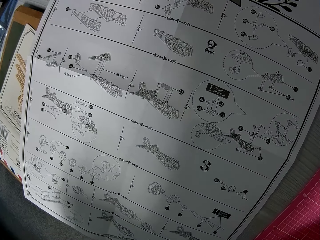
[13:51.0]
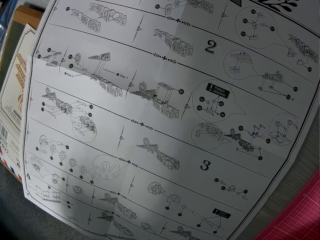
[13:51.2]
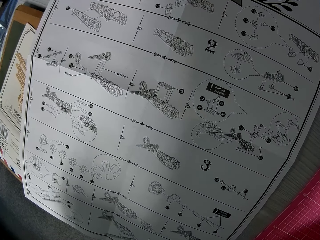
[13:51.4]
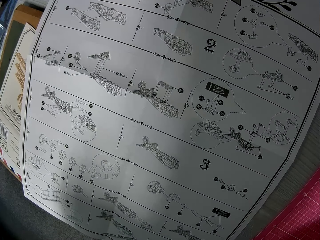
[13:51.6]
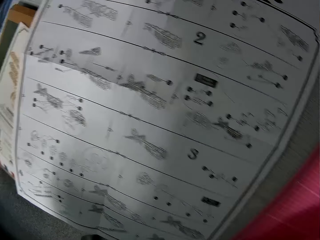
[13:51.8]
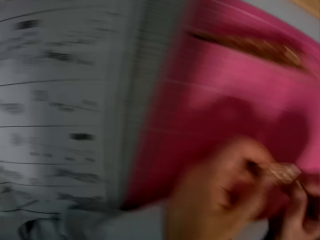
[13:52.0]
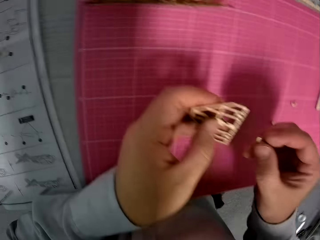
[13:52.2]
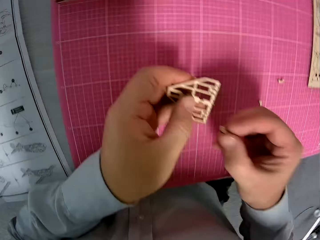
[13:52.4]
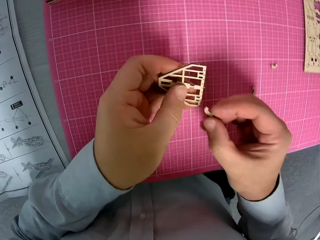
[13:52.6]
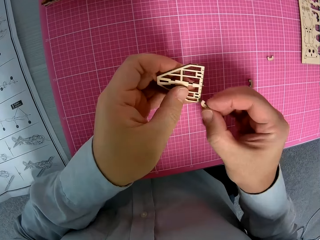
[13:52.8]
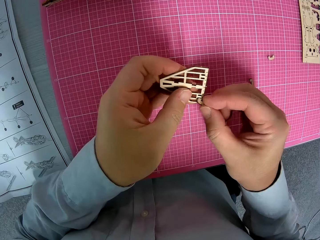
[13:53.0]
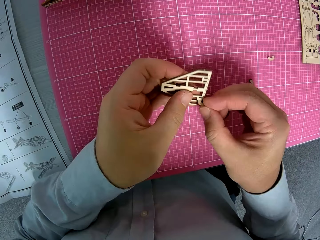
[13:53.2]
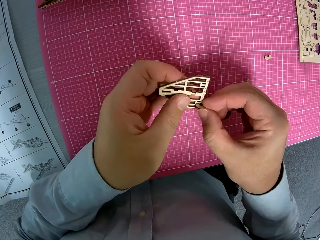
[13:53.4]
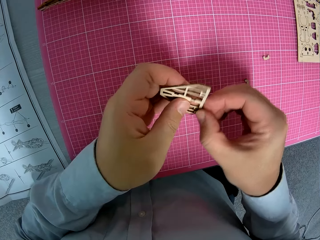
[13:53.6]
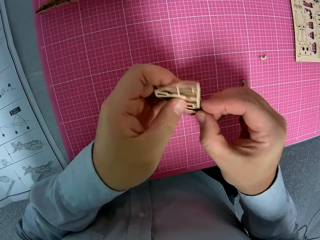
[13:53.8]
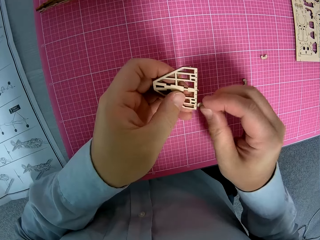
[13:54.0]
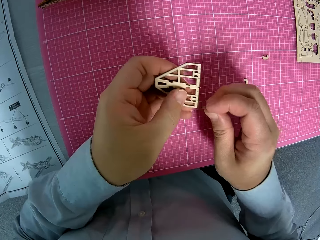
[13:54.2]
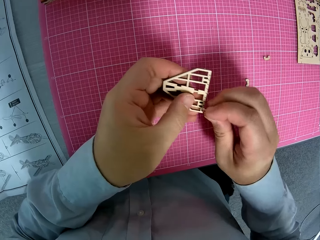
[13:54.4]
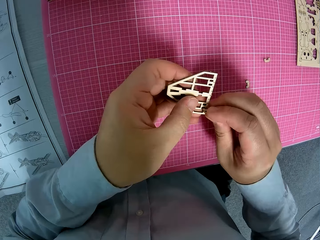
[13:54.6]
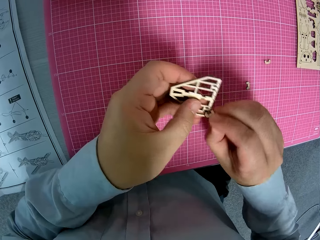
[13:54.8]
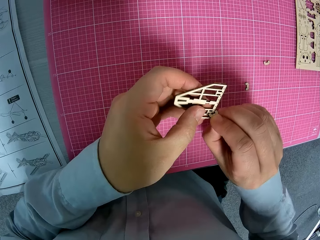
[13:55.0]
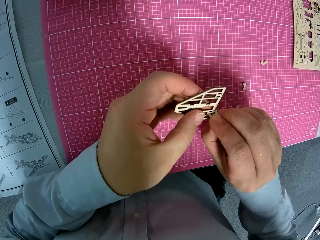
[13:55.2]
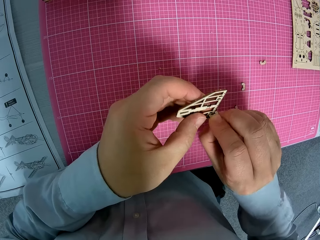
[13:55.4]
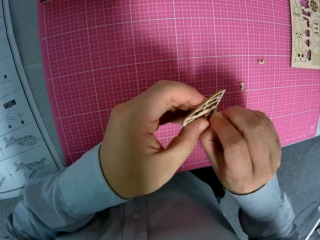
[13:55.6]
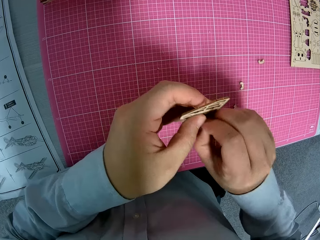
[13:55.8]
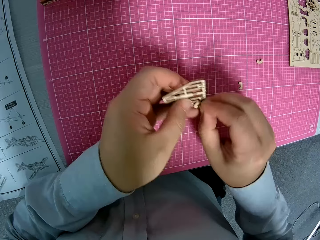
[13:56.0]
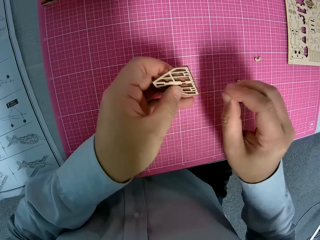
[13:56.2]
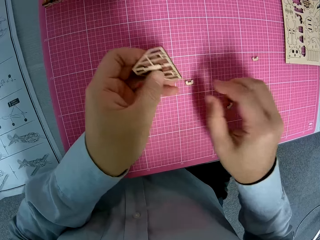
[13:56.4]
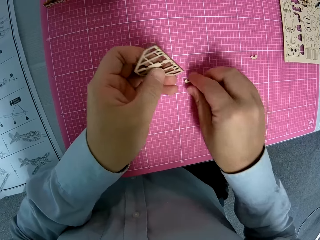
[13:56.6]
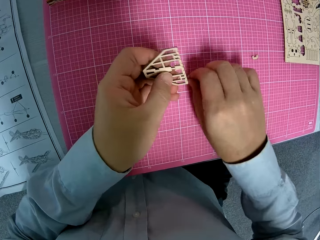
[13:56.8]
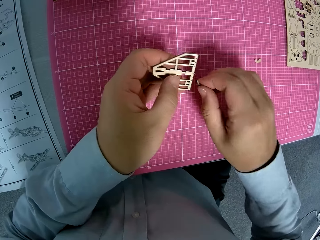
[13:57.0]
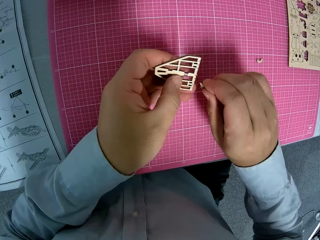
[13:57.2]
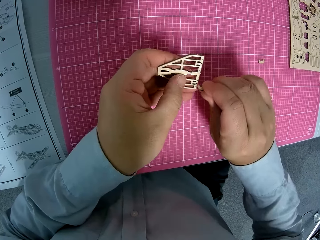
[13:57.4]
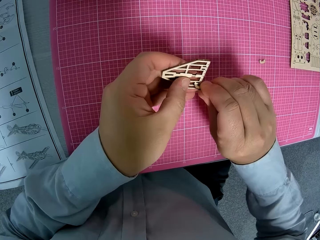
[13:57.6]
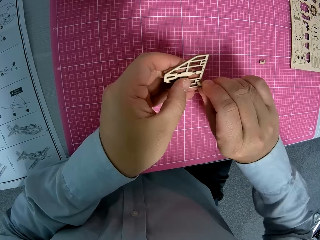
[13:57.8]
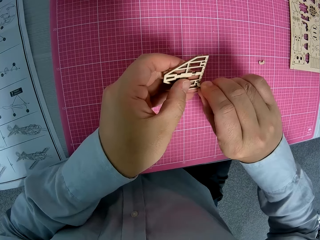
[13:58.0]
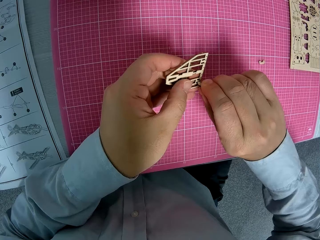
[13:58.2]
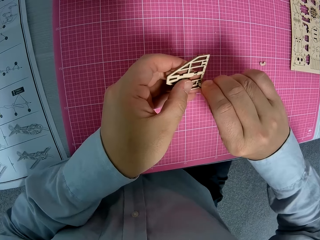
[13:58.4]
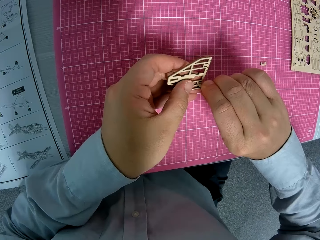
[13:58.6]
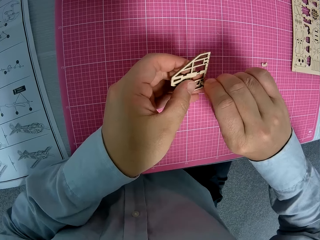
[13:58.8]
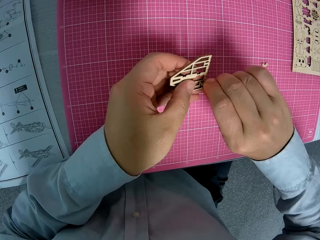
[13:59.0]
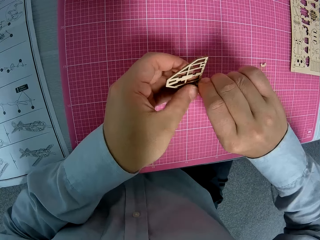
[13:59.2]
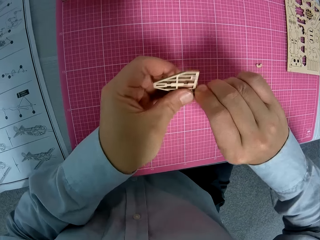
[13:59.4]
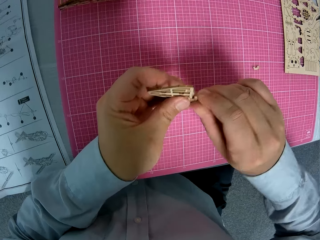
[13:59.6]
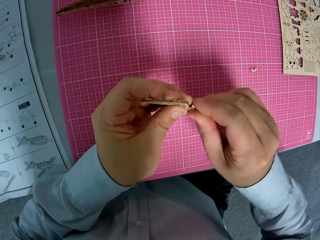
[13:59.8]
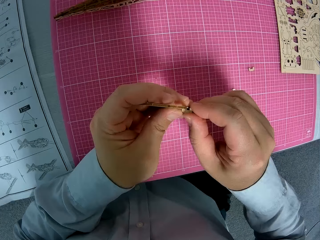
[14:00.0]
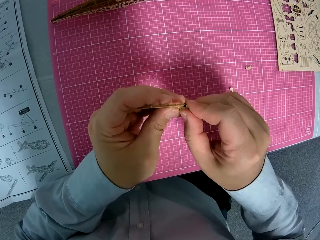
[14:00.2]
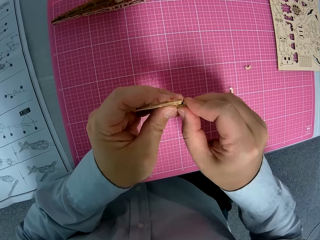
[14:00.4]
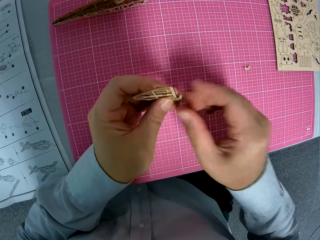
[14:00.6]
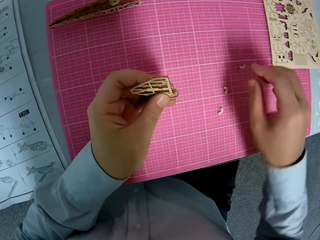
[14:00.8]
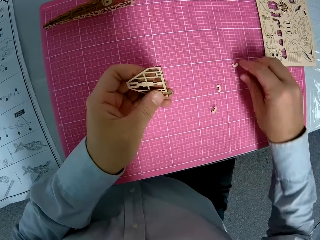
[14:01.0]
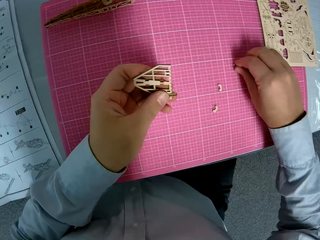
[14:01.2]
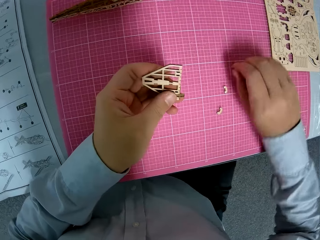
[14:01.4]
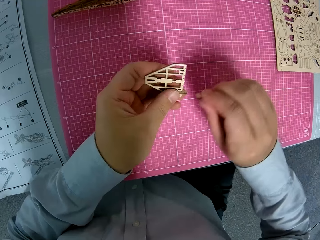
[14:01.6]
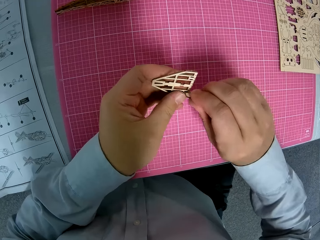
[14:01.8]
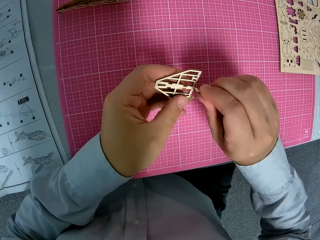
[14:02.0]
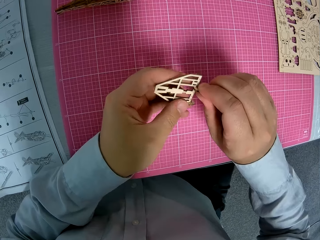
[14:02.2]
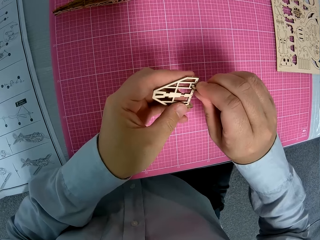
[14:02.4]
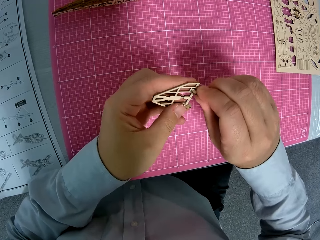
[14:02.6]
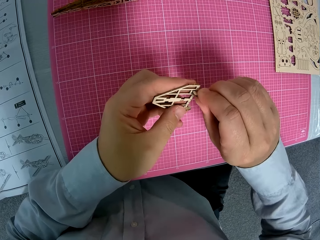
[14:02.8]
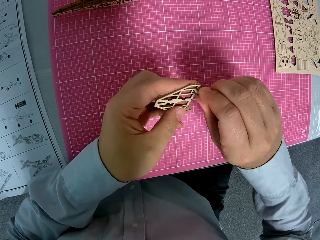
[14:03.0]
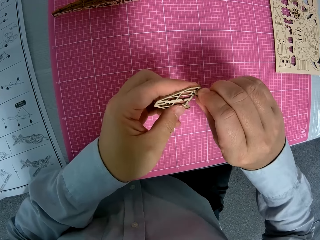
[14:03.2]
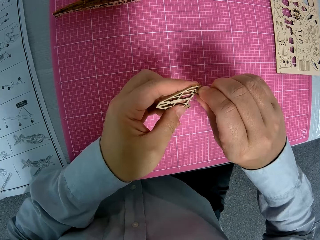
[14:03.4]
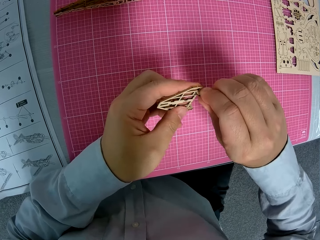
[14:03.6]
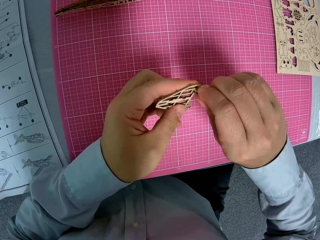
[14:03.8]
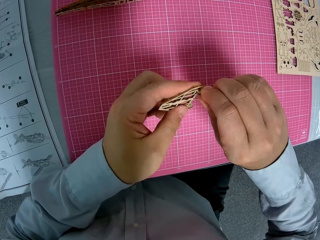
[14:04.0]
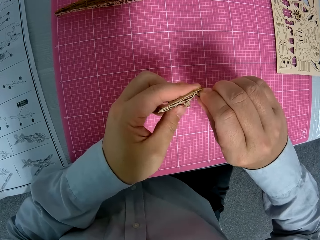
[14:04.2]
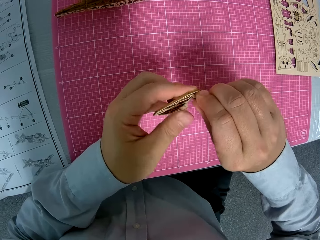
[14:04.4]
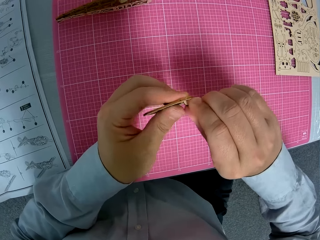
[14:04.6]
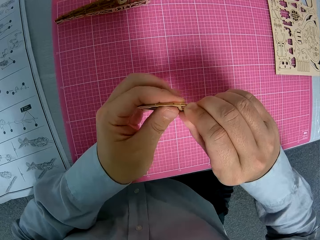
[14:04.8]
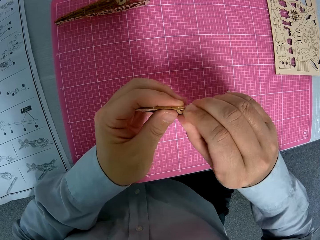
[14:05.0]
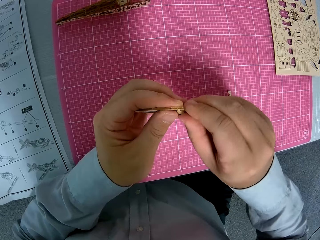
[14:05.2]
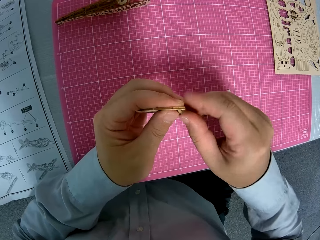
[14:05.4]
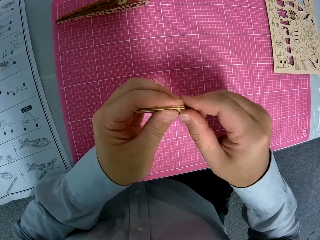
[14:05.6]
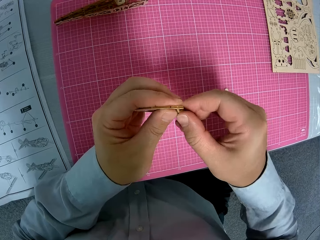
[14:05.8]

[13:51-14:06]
The camera wearer fixes a piece of wooden puzzle in a wooden puzzle. They pick up a piece of wooden puzzle from the table and fit the piece of wooden puzzle in the wooden puzzle.

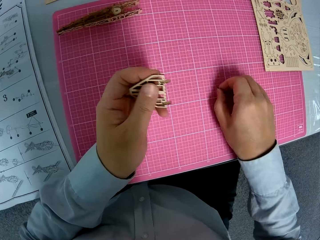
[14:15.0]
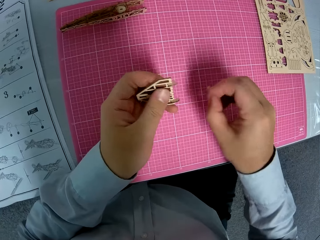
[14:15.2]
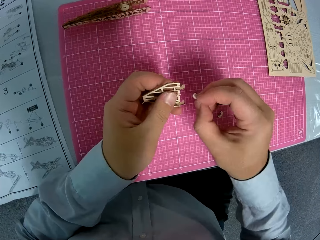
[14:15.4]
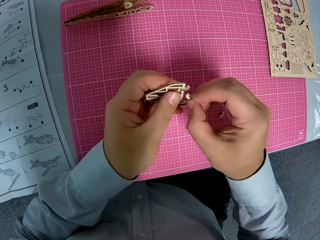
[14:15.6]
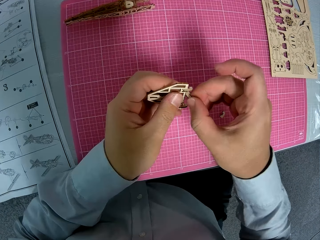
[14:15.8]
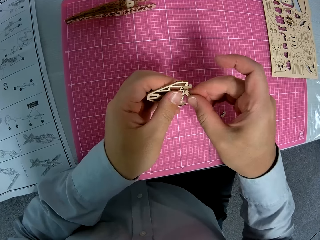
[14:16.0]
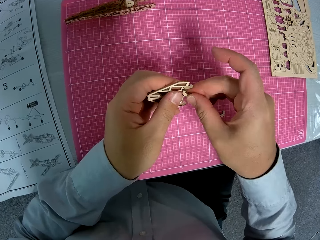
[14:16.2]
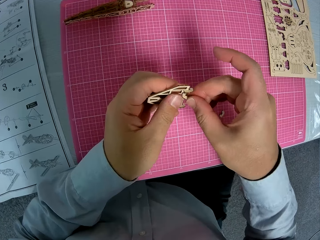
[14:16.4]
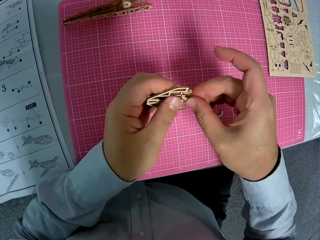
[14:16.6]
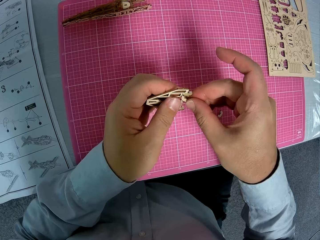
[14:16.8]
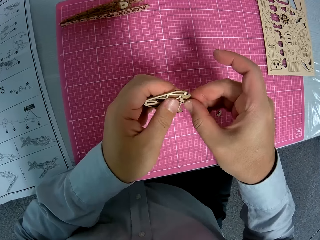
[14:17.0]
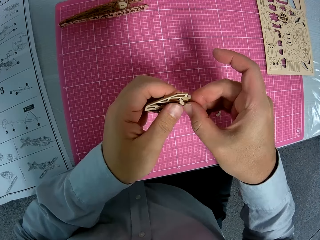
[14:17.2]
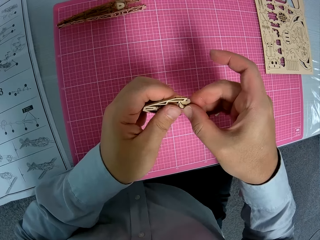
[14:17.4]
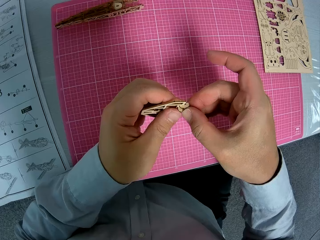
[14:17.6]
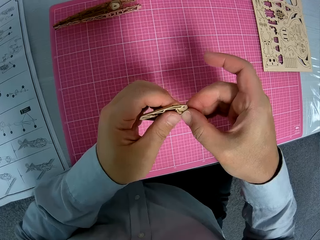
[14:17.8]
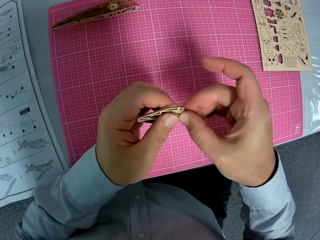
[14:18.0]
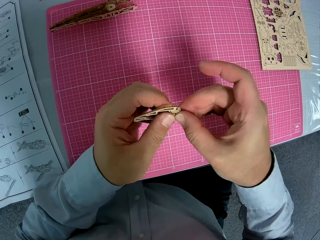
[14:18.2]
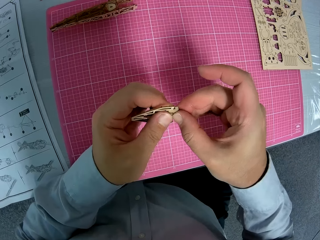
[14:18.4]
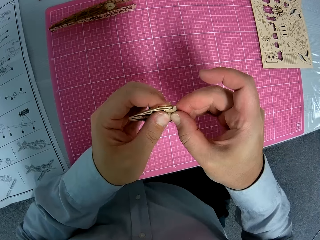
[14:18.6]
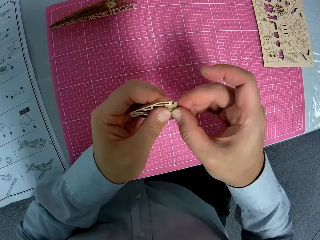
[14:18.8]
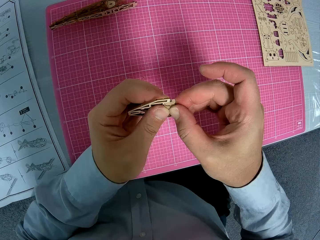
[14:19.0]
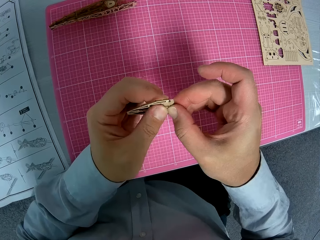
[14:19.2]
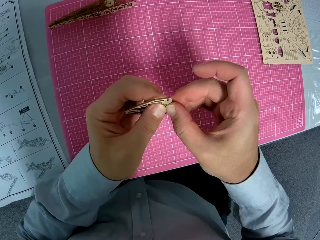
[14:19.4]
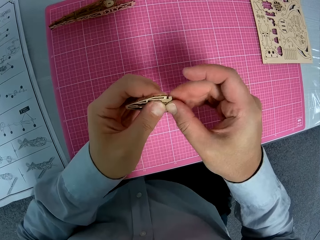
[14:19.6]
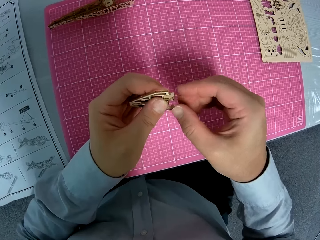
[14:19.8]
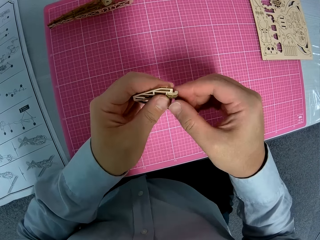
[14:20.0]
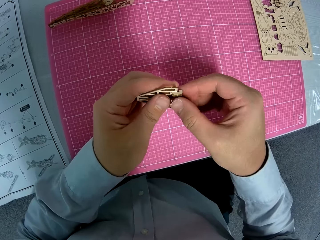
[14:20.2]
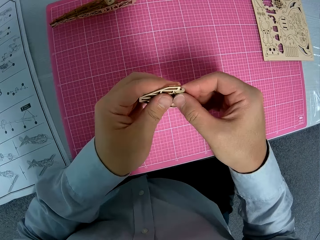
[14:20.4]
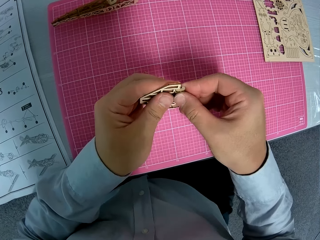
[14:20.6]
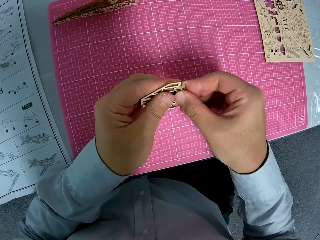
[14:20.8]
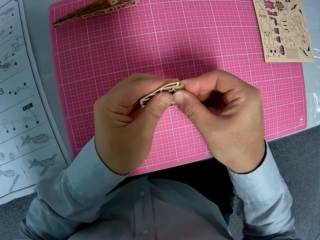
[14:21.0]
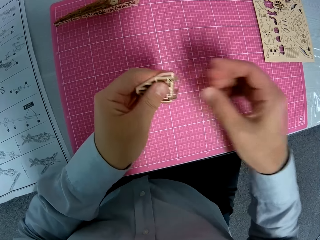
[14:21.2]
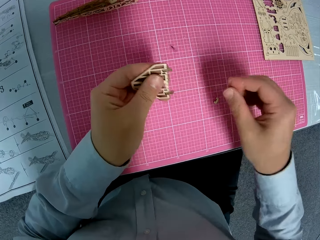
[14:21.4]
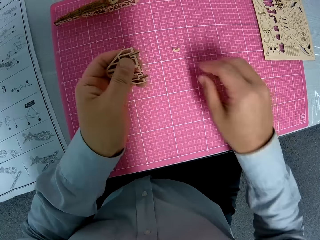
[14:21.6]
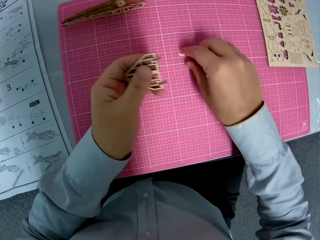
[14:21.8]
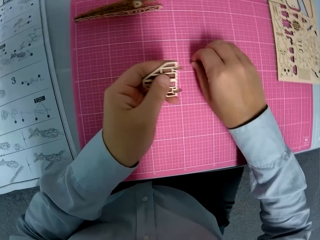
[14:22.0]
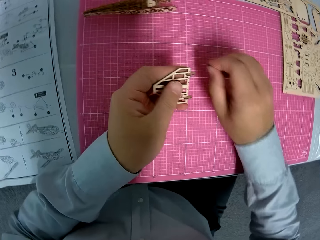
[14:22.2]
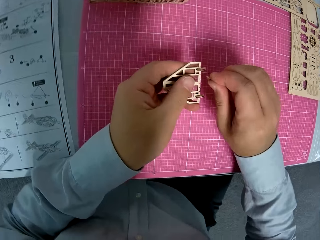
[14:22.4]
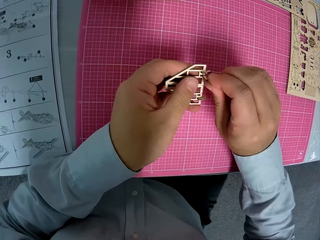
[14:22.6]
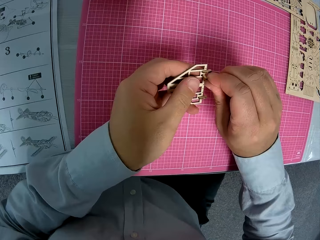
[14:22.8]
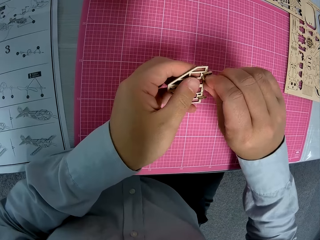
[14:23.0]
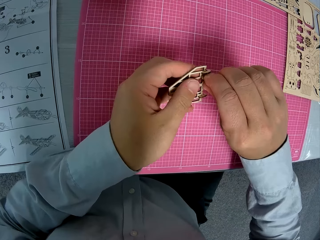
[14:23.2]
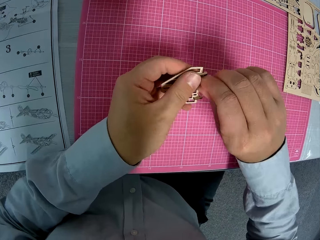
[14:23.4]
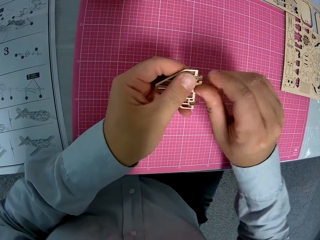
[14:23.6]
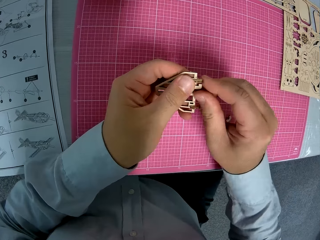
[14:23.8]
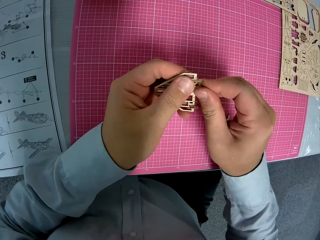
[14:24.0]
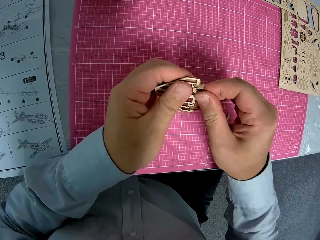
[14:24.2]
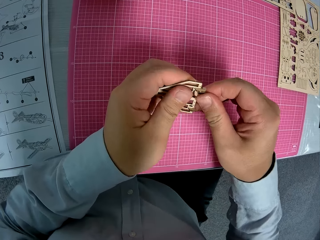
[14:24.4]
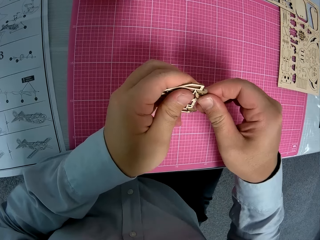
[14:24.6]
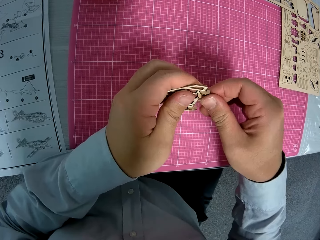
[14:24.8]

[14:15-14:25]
The camera wearer picks up a piece of wooden puzzle from the table and fixes the piece of wooden puzzle. They pick up a piece of wooden puzzle from the table and fix the piece of wooden puzzle again.
